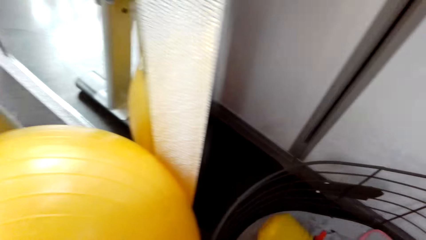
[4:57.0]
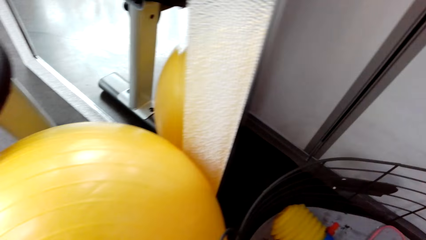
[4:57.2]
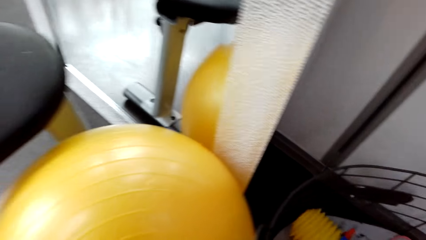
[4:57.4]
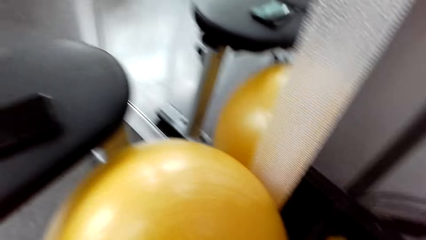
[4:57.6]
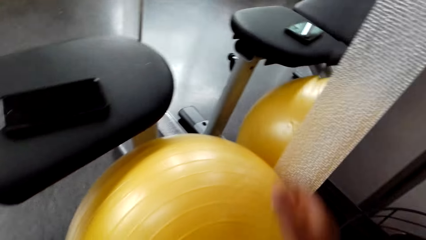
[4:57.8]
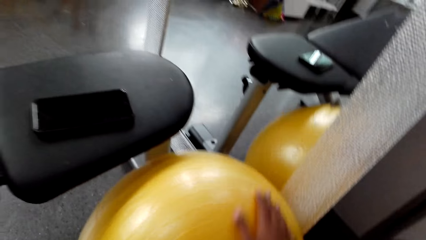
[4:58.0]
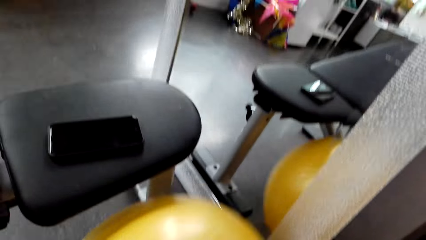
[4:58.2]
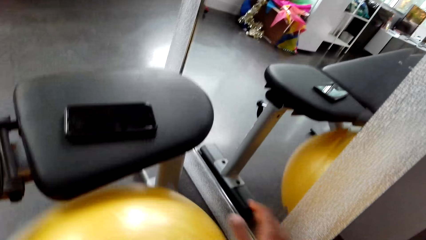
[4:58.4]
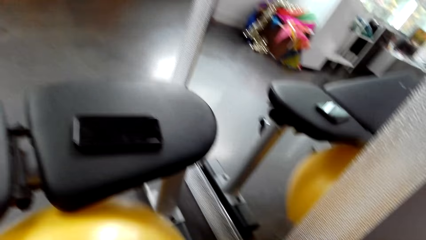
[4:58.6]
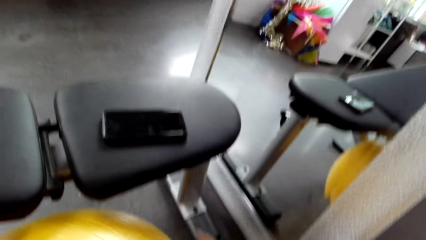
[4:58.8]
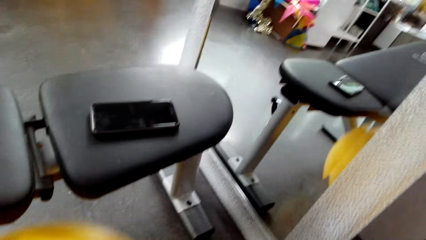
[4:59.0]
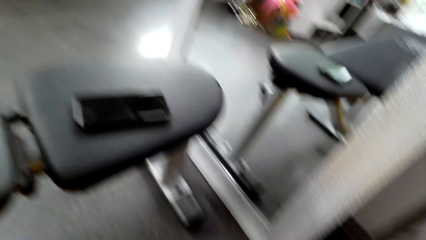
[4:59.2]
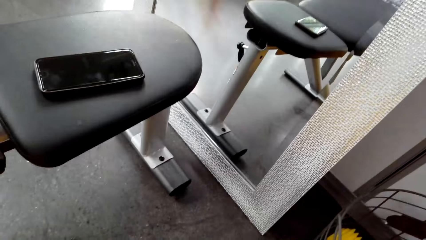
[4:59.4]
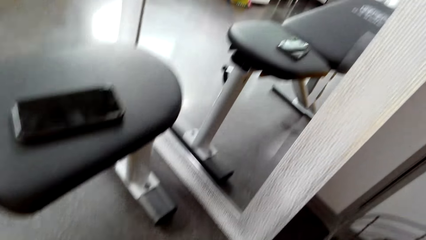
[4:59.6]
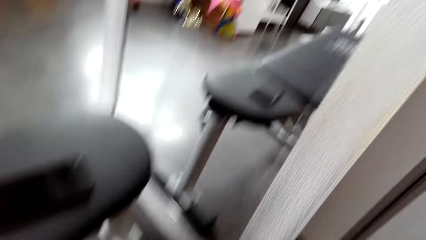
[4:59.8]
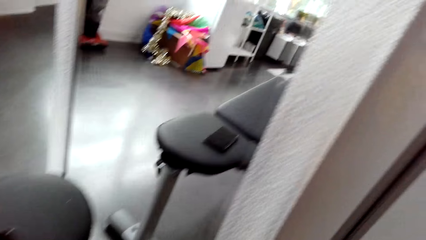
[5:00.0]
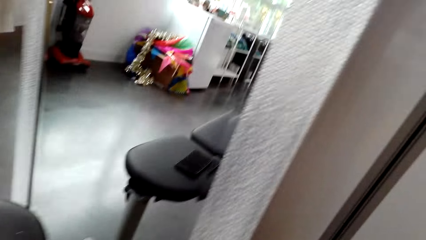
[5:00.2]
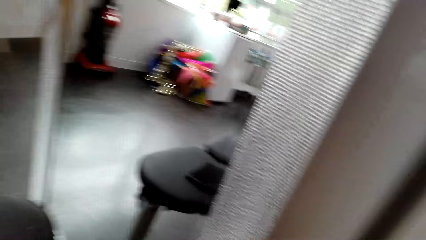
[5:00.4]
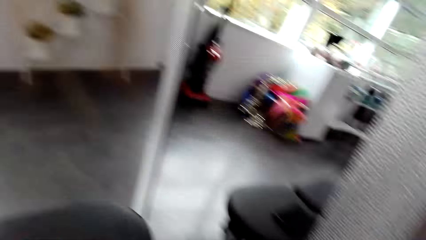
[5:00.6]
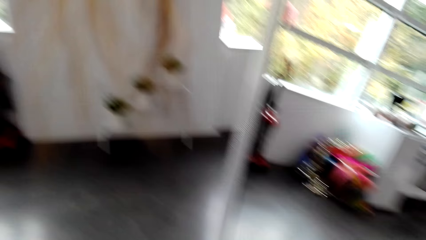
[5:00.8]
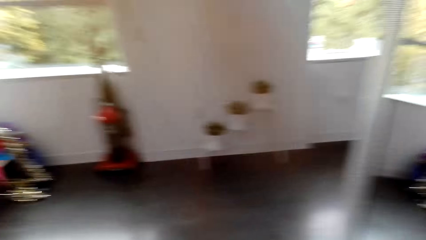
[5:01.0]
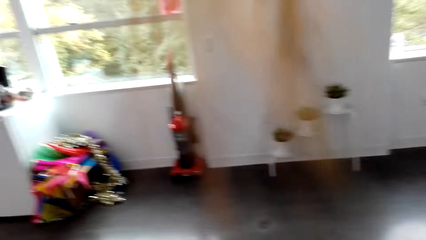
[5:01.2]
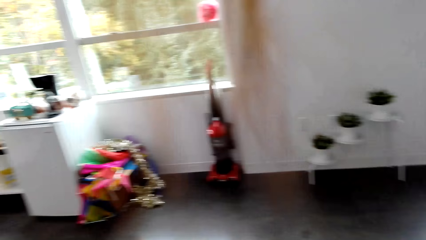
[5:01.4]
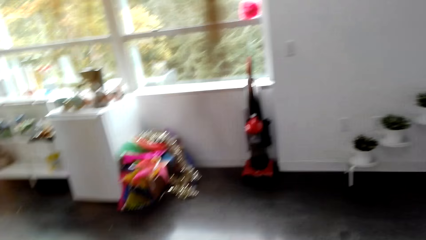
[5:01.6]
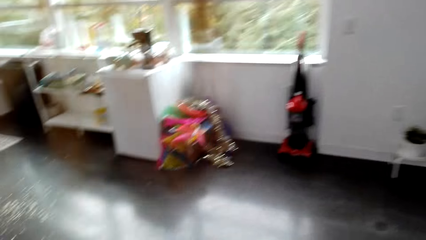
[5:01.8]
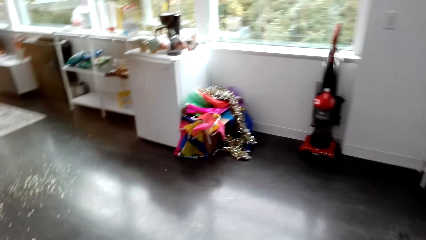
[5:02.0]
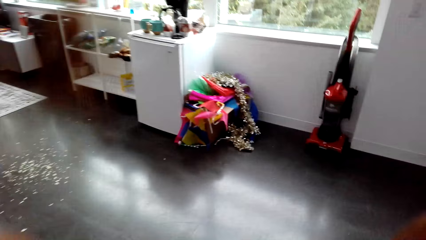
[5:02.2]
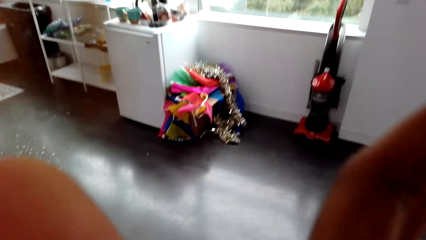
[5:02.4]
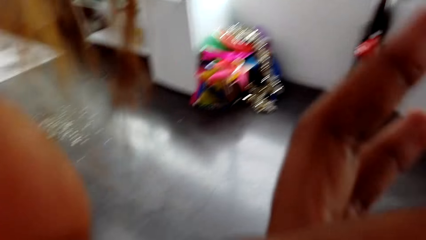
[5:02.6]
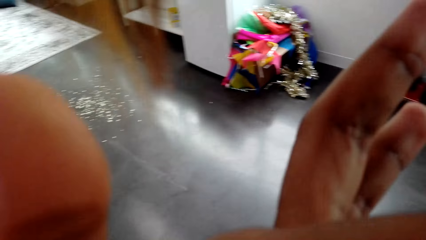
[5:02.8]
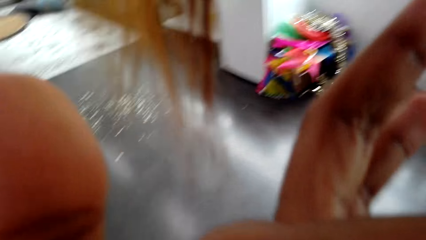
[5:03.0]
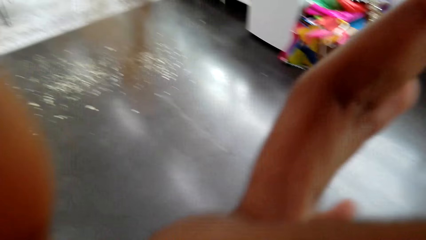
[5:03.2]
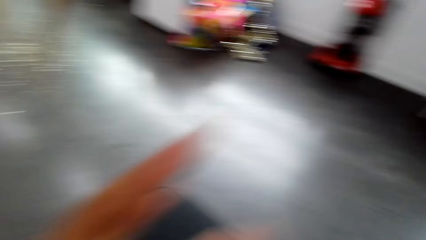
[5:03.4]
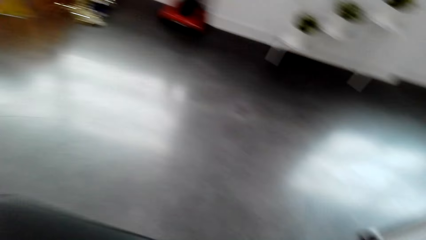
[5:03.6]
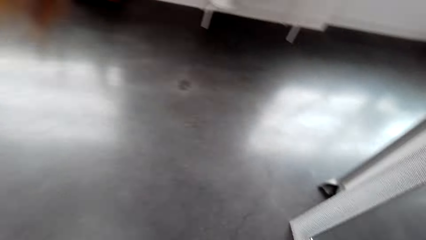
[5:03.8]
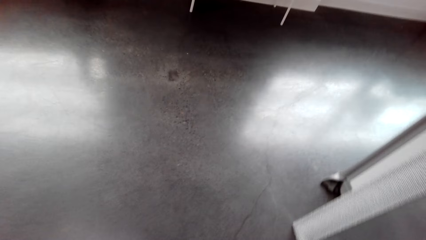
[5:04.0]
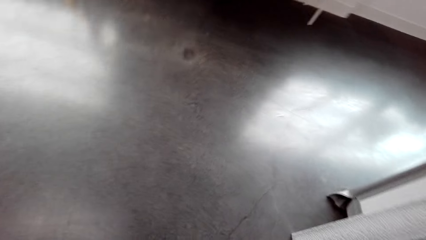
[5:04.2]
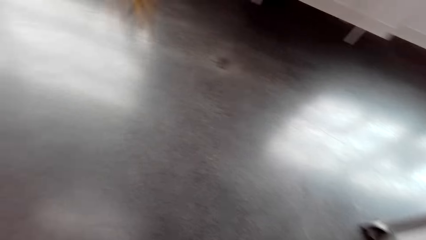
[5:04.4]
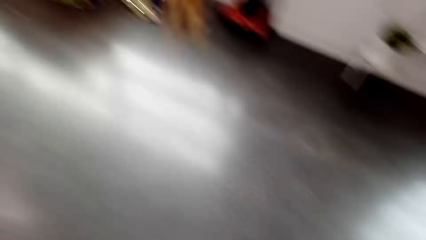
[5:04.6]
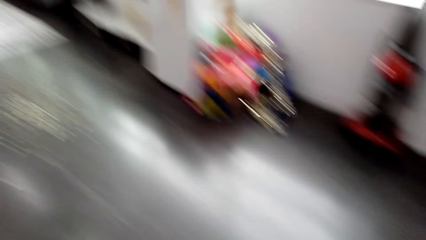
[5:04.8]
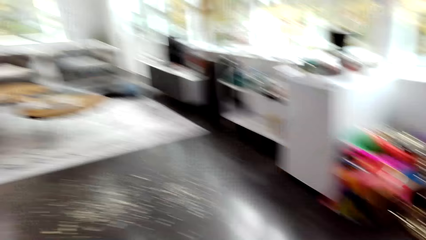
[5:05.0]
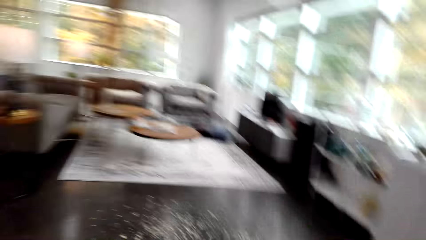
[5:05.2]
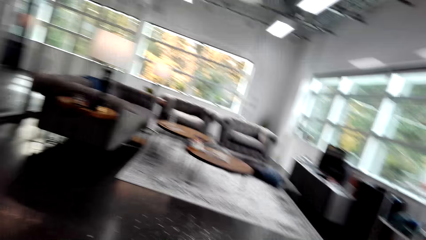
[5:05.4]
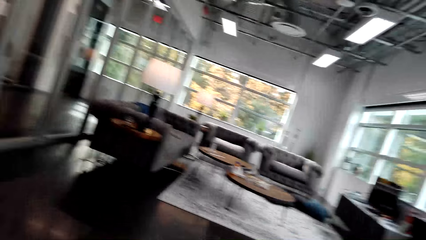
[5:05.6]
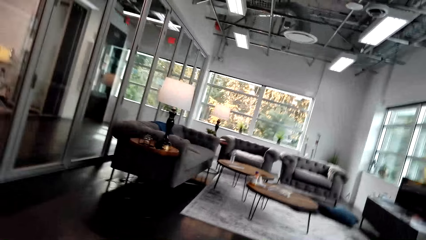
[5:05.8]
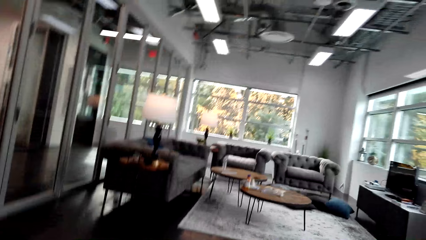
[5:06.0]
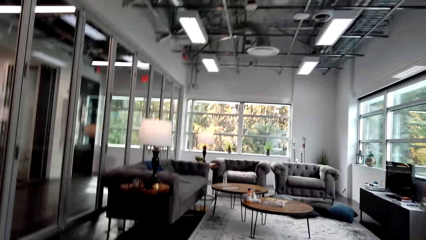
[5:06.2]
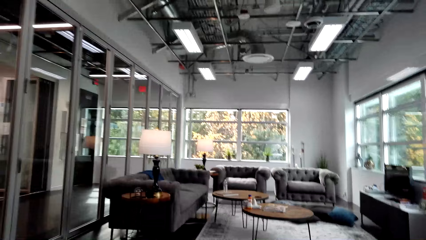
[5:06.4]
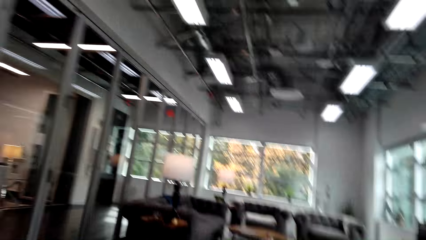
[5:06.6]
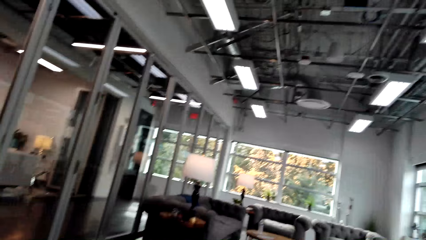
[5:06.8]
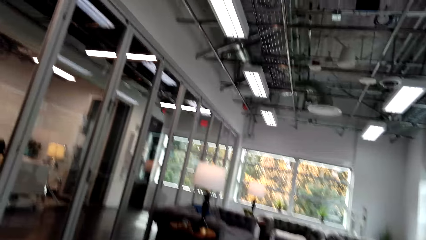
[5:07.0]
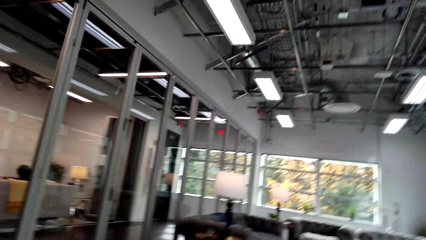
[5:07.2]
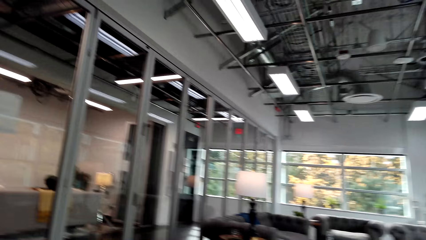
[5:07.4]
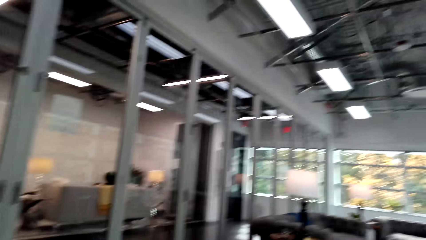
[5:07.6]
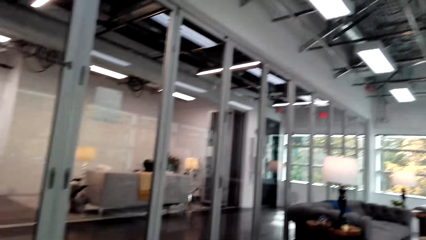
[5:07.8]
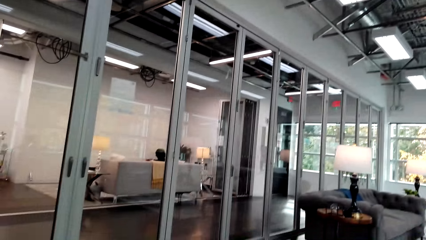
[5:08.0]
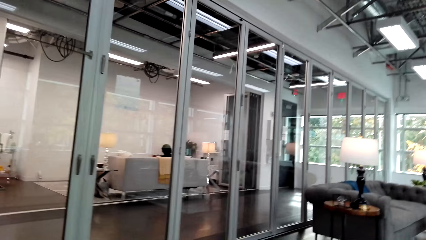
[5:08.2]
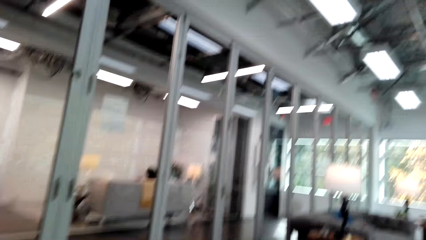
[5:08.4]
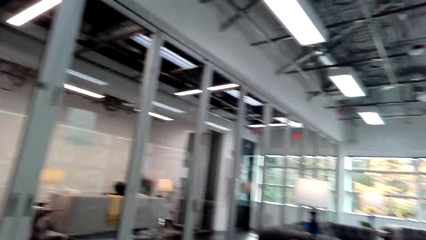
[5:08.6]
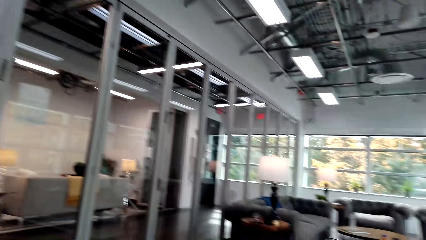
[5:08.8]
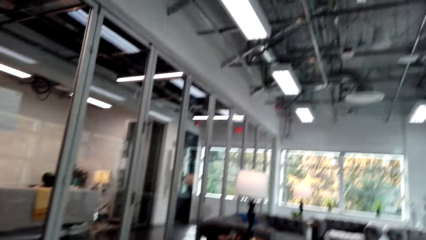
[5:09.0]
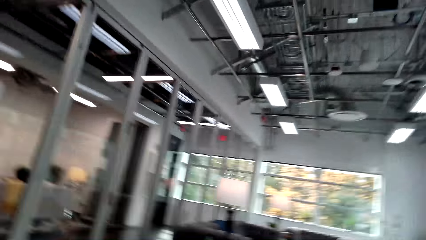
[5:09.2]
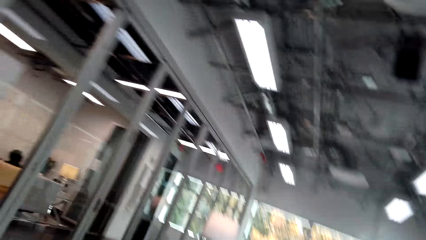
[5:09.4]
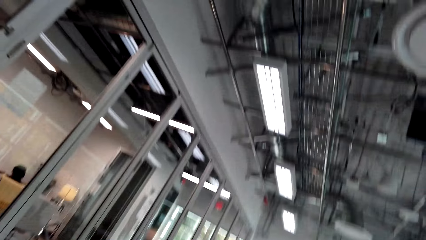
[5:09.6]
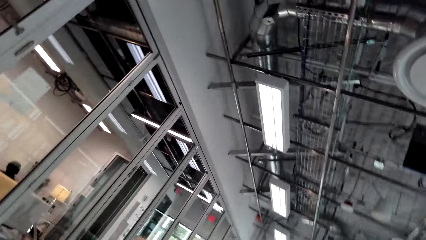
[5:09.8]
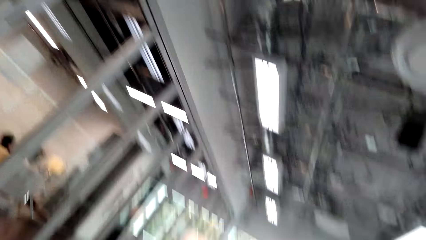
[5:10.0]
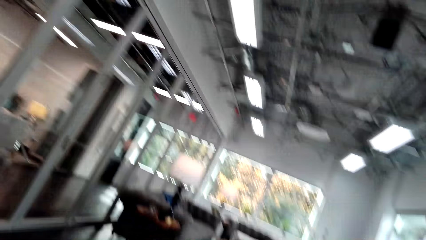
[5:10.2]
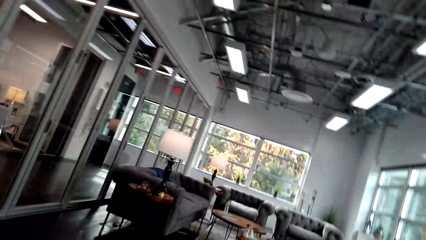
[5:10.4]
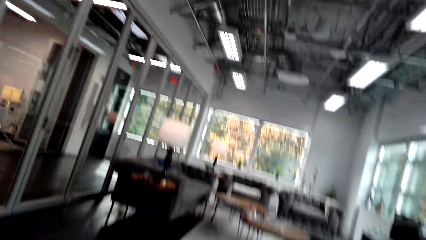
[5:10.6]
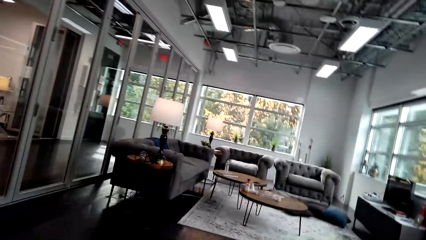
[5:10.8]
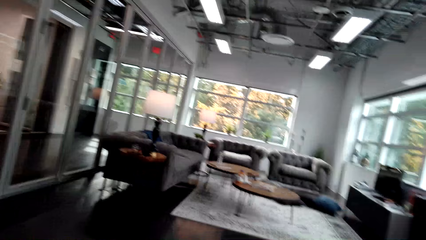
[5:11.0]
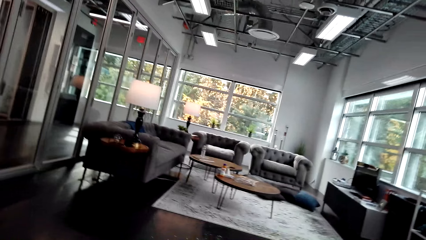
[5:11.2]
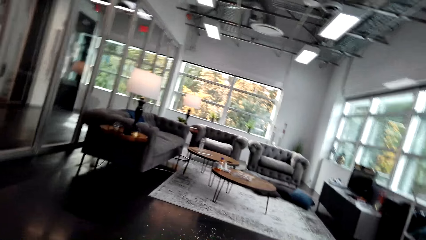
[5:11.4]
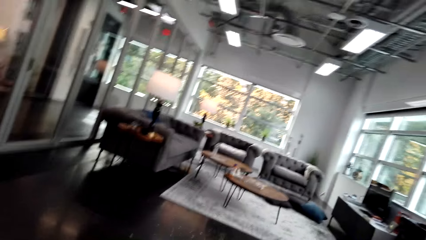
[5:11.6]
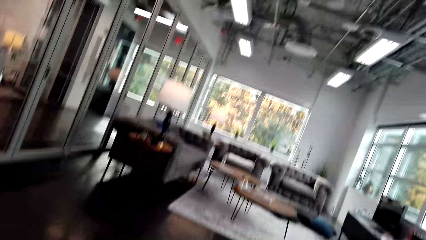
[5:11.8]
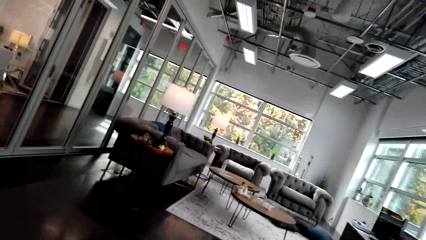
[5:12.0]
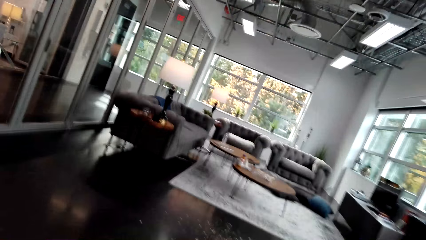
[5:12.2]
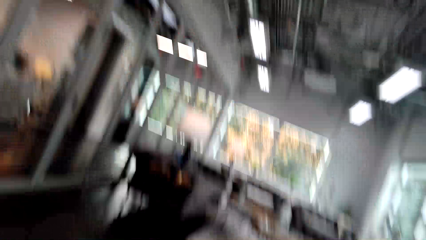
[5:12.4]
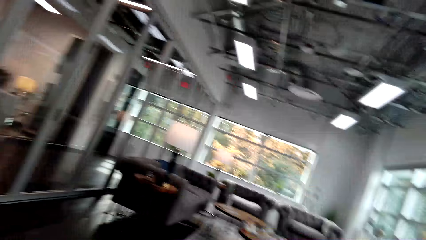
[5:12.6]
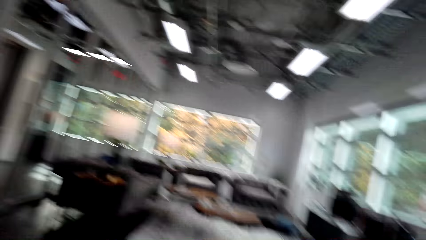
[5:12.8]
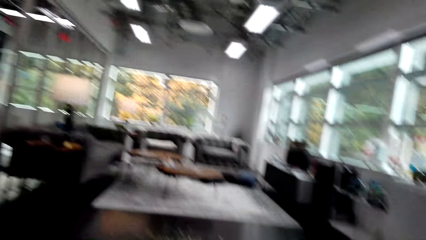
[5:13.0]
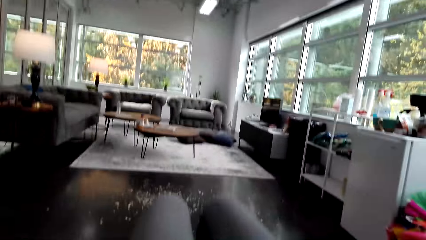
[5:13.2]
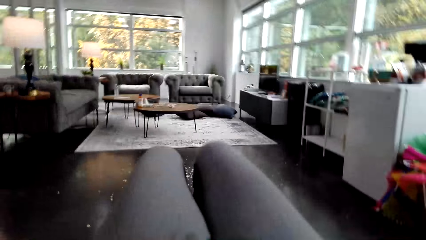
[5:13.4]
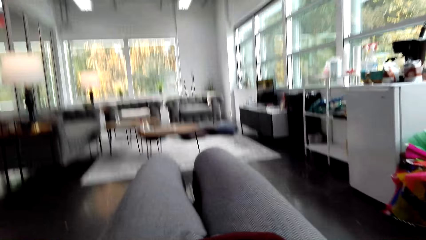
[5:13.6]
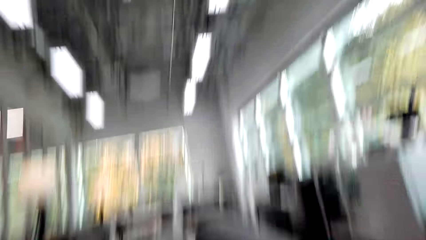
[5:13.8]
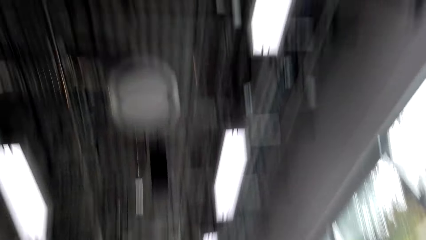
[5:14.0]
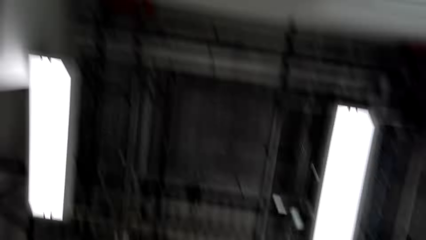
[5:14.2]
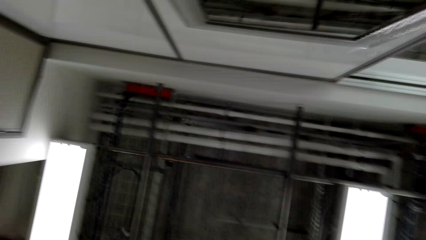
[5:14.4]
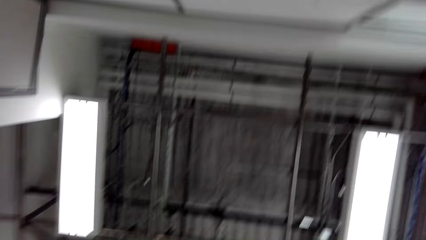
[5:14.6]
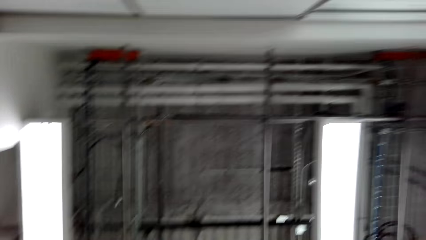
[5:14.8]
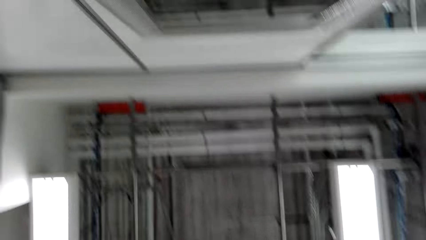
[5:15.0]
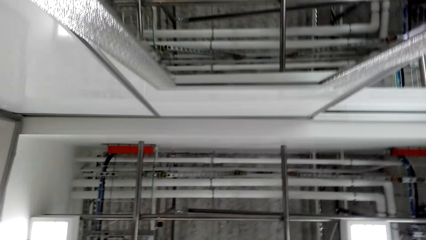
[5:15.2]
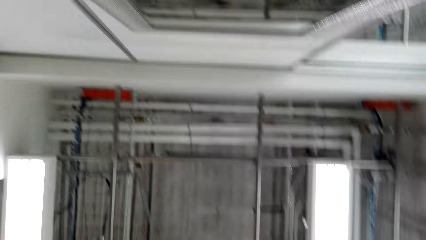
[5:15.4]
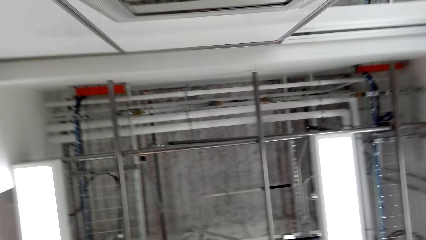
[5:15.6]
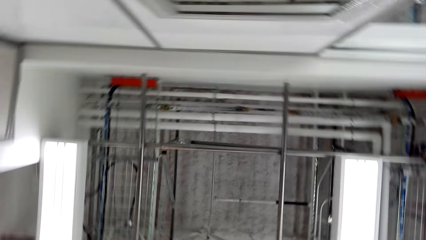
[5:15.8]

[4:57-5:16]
The camera wearer picks up the gym ball. They look around the apartment. They walk around. They look around. They lie down.
